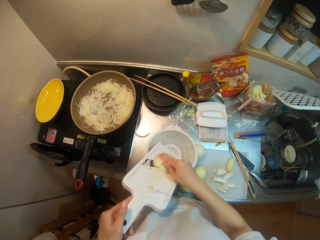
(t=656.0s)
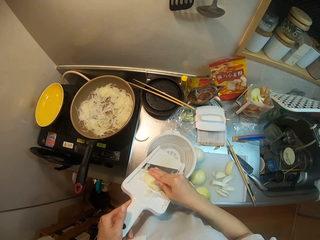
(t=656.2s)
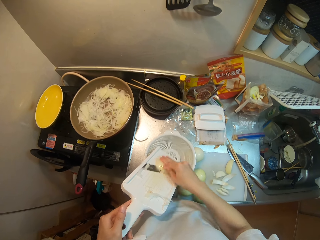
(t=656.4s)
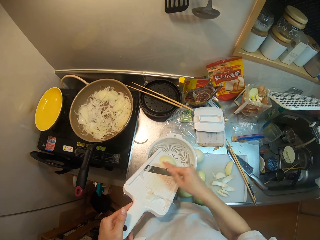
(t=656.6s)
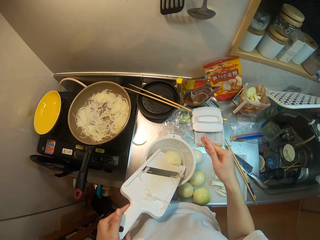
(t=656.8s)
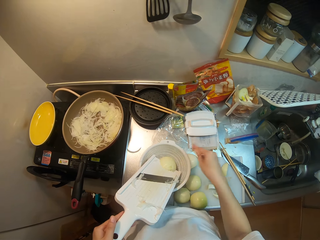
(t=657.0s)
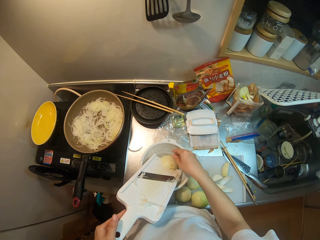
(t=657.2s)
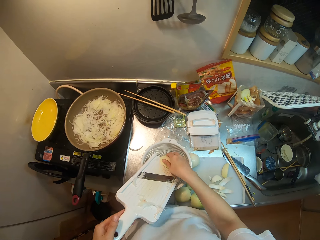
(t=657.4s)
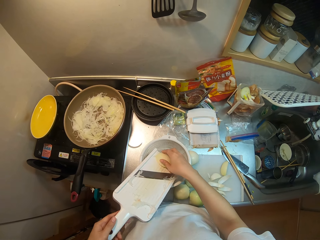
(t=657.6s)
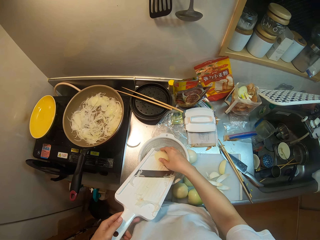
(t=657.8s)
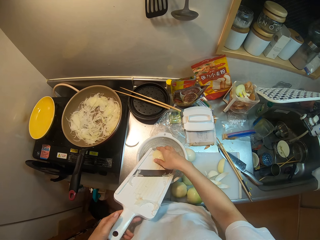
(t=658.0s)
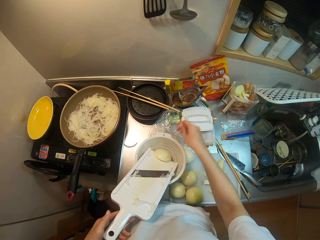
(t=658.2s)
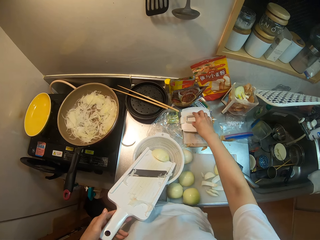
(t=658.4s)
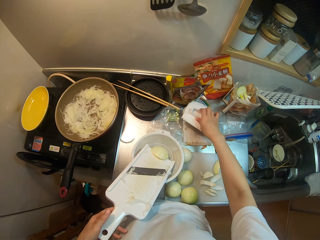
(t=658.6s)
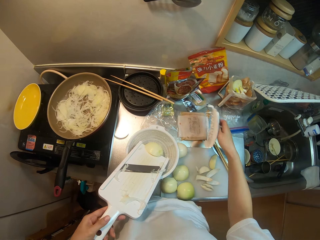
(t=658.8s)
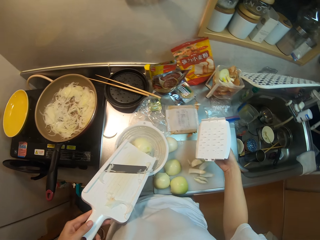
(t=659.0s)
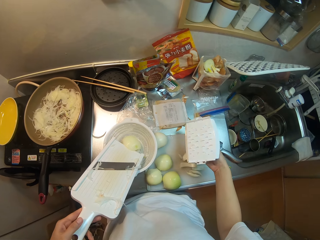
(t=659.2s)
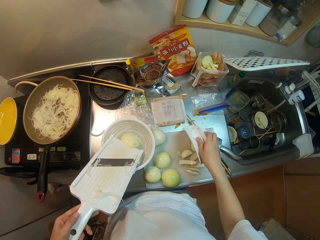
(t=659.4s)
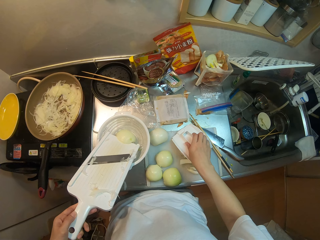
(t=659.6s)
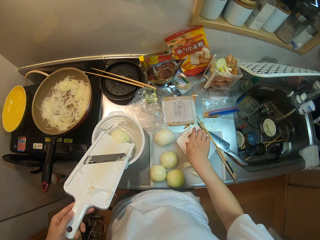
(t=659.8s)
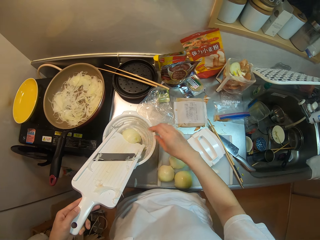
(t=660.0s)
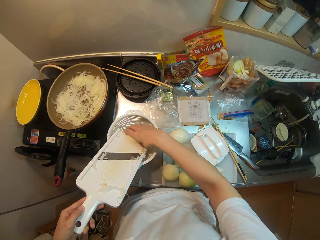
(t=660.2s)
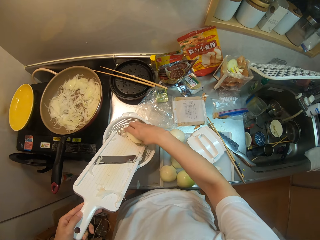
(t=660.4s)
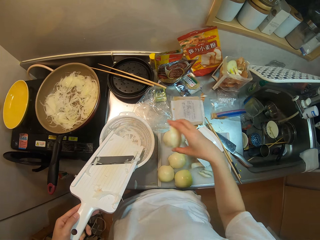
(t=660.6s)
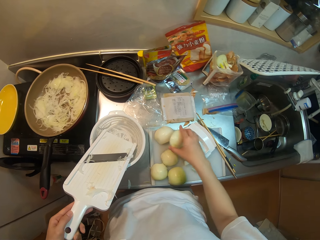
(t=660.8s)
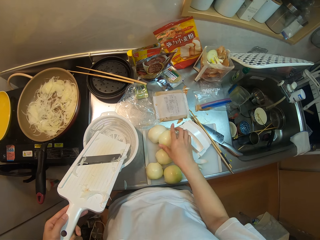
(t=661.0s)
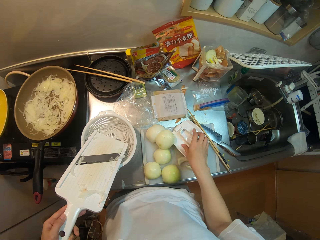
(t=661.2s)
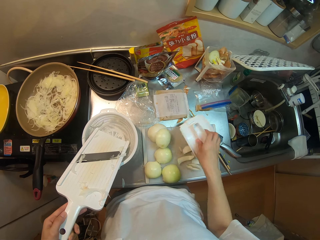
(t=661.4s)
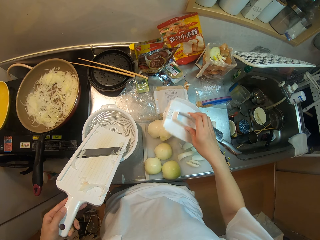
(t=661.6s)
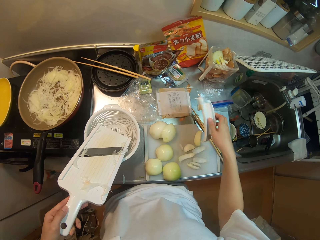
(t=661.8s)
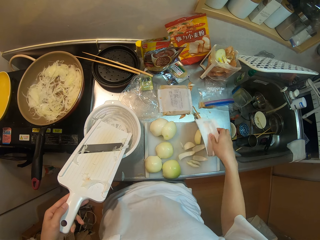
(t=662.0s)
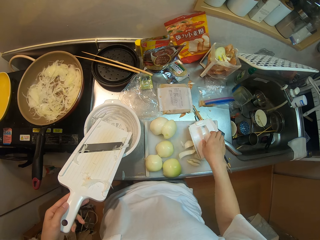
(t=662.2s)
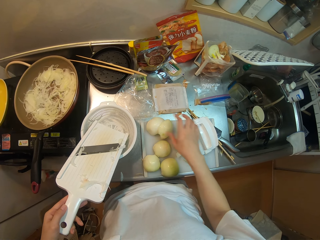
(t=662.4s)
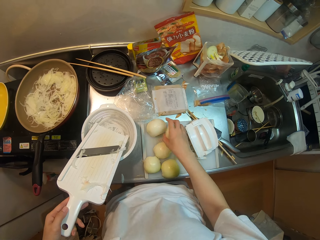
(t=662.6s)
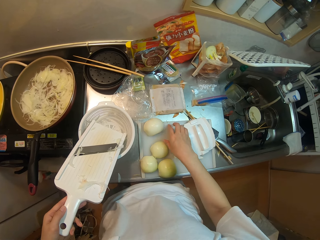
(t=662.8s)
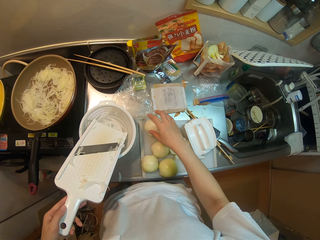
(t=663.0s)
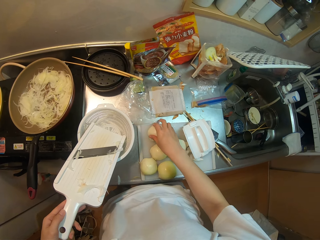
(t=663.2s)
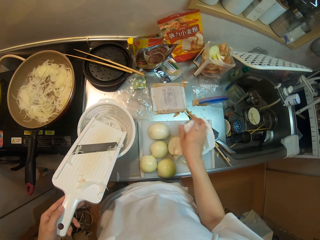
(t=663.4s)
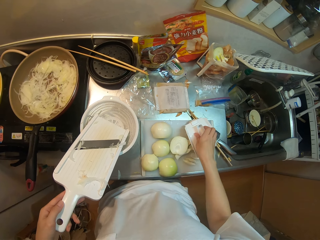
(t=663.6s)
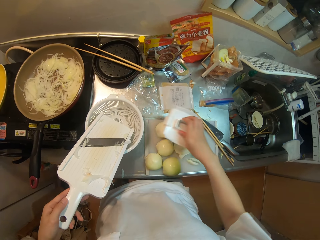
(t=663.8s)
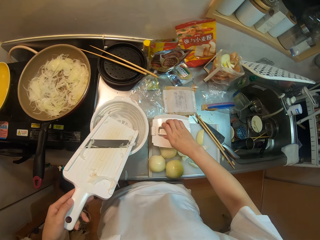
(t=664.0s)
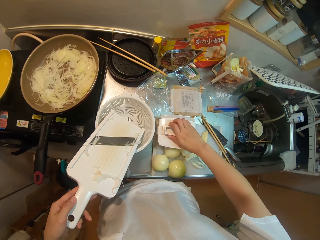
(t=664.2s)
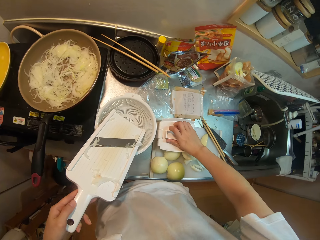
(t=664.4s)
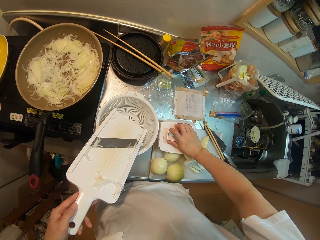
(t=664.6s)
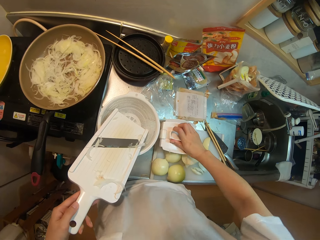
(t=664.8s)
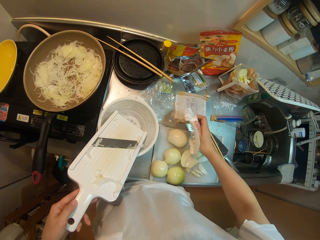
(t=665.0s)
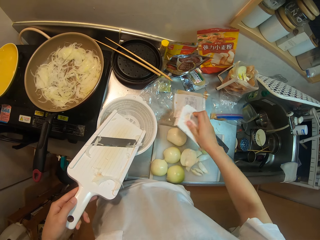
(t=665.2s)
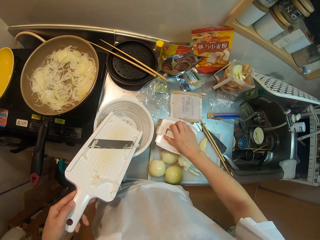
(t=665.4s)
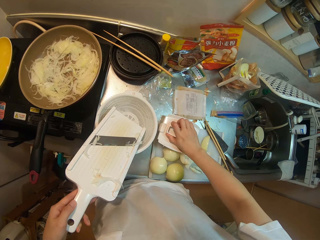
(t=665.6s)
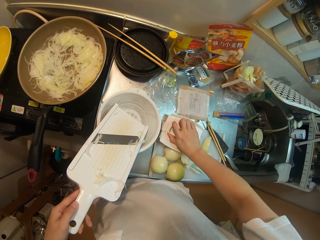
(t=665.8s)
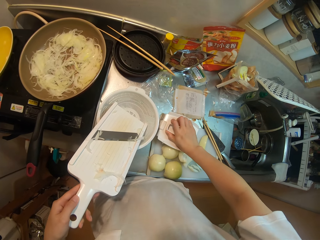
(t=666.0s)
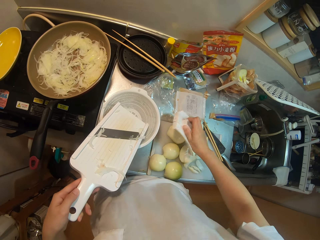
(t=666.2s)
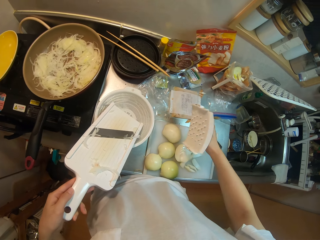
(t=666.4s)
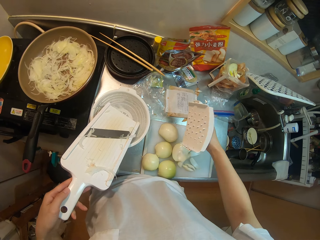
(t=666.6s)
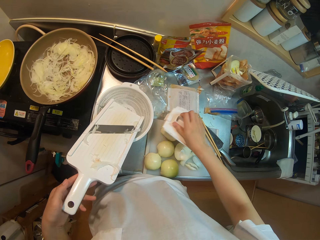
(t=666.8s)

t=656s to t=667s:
The camera wearer picks up the mandolin safety holder. They place the holder down on the countertop. They pick up an onion piece from the basin. They place the piece on other pieces on the countertop. They pick up the mandolin safety holder and place the holder back. They arrange the onion pieces on the countertop. They pick up the mandolin safety holder. They press the onion pieces on the table with the holder.

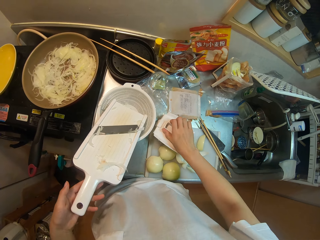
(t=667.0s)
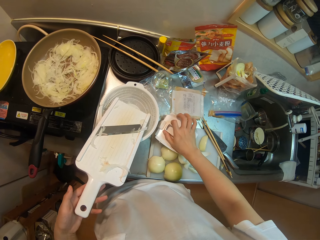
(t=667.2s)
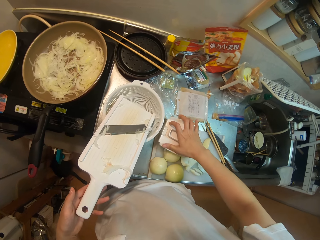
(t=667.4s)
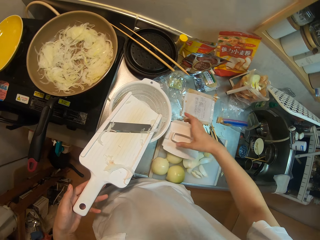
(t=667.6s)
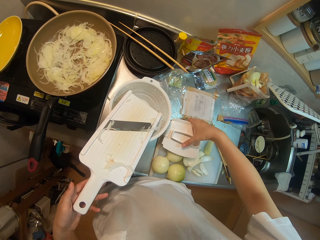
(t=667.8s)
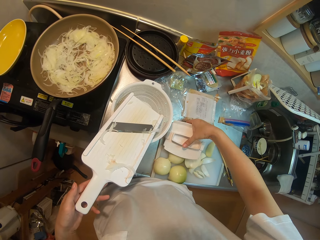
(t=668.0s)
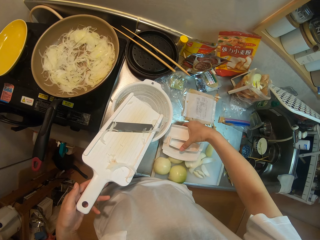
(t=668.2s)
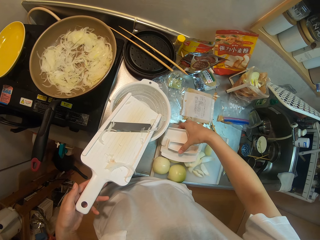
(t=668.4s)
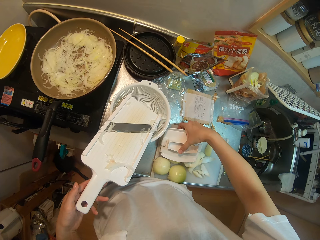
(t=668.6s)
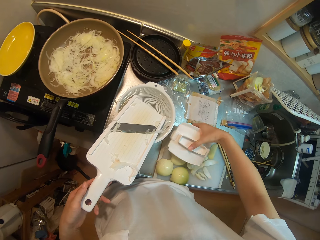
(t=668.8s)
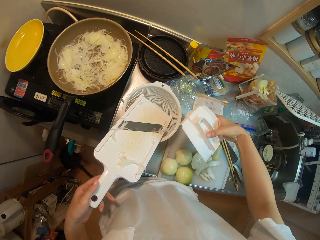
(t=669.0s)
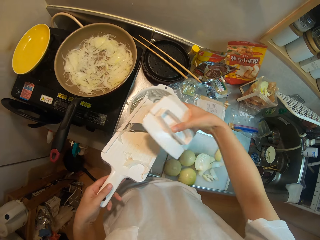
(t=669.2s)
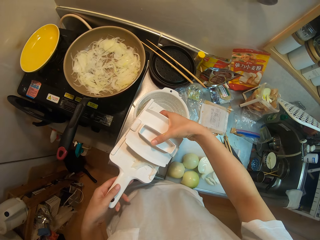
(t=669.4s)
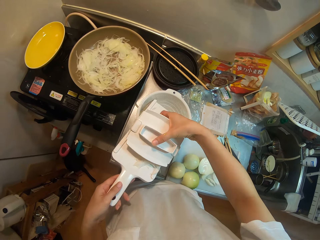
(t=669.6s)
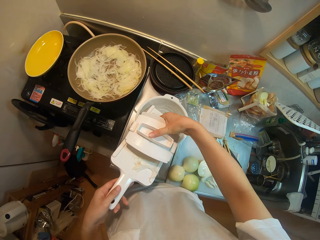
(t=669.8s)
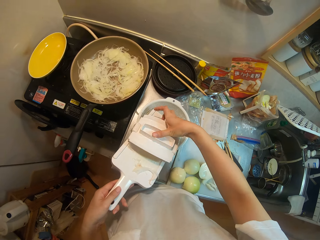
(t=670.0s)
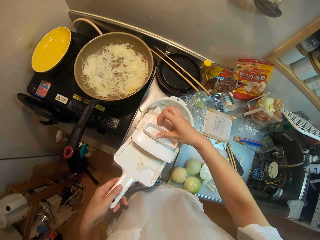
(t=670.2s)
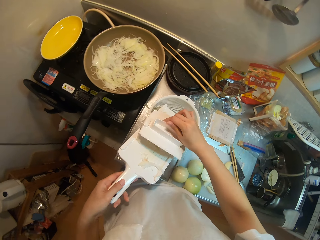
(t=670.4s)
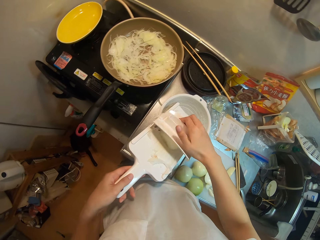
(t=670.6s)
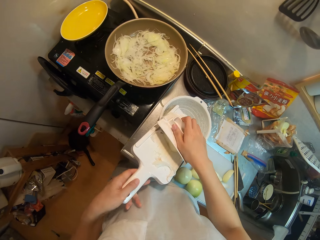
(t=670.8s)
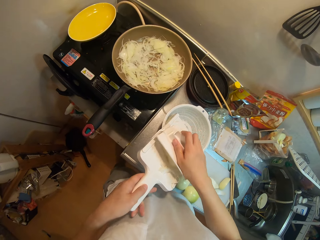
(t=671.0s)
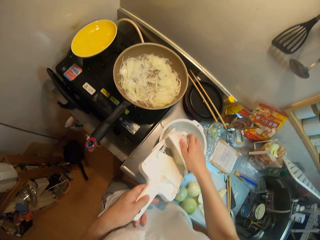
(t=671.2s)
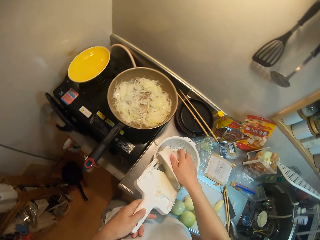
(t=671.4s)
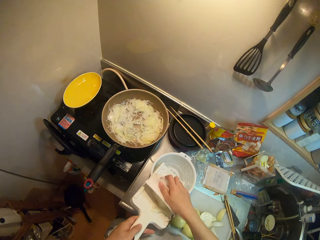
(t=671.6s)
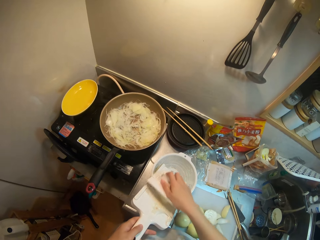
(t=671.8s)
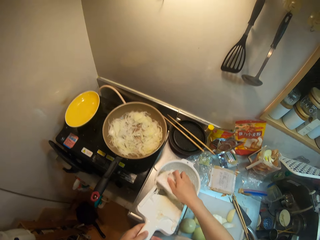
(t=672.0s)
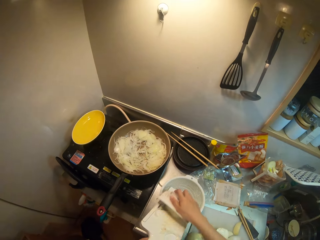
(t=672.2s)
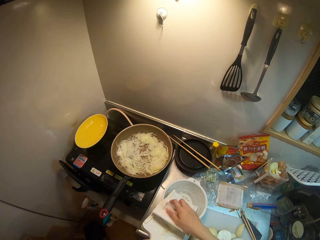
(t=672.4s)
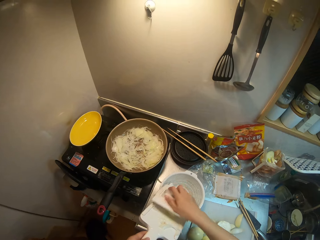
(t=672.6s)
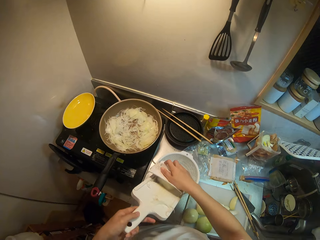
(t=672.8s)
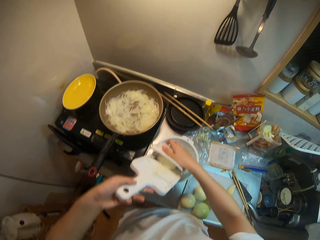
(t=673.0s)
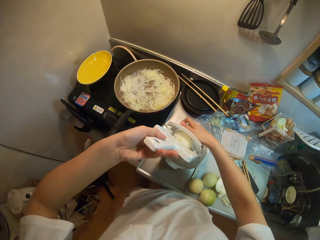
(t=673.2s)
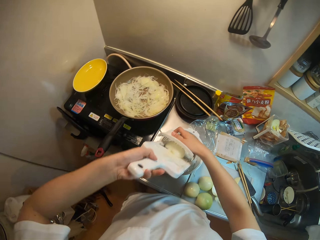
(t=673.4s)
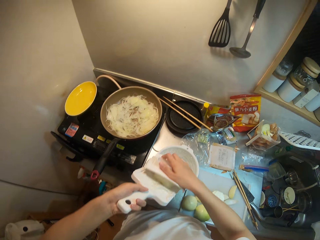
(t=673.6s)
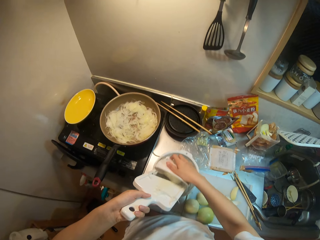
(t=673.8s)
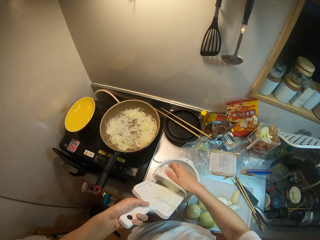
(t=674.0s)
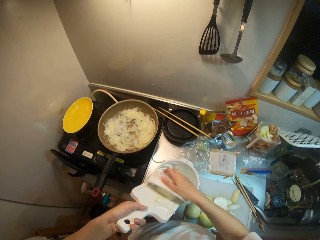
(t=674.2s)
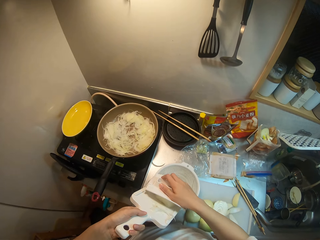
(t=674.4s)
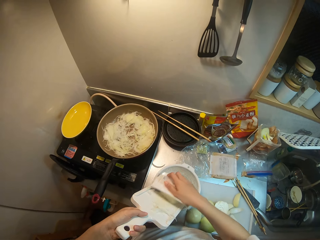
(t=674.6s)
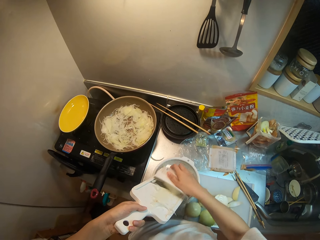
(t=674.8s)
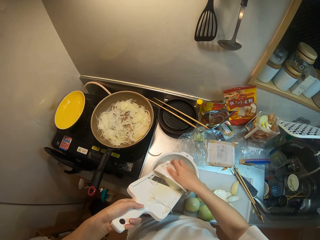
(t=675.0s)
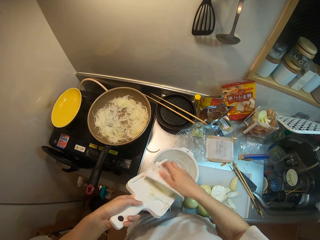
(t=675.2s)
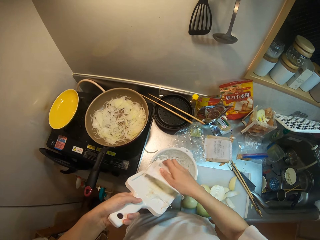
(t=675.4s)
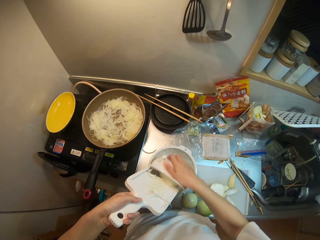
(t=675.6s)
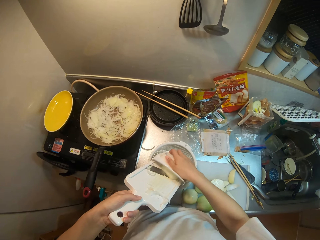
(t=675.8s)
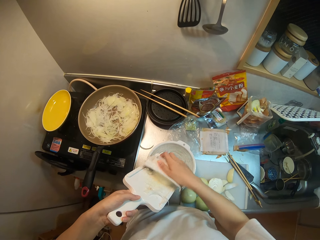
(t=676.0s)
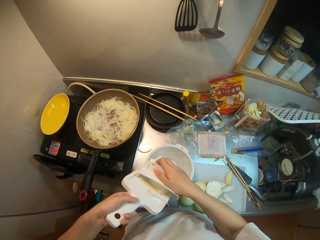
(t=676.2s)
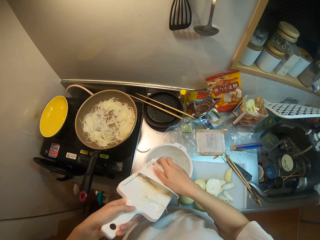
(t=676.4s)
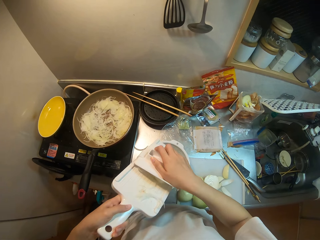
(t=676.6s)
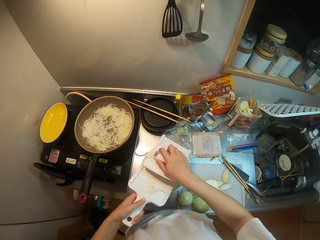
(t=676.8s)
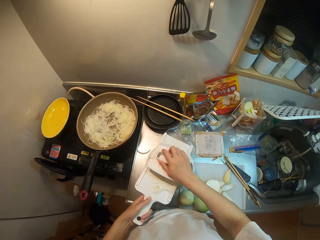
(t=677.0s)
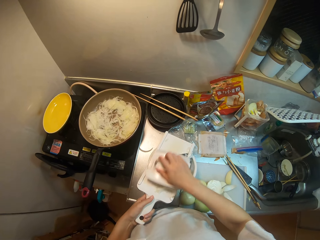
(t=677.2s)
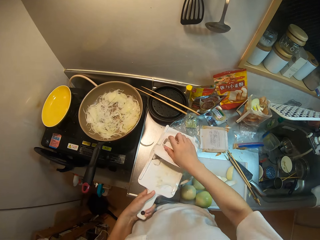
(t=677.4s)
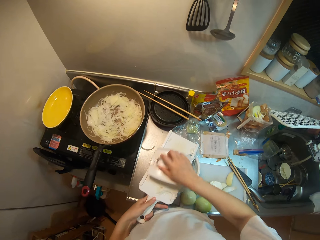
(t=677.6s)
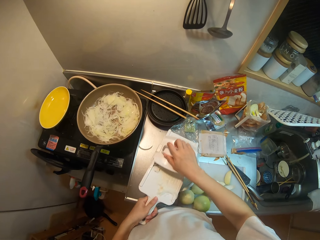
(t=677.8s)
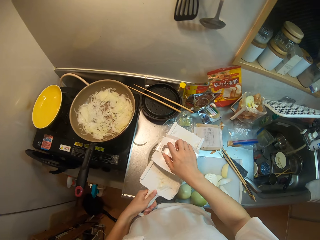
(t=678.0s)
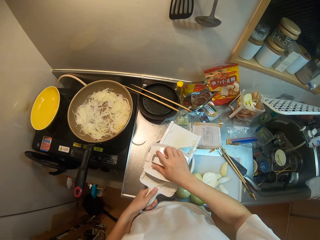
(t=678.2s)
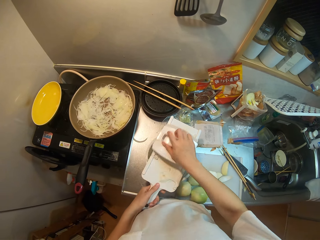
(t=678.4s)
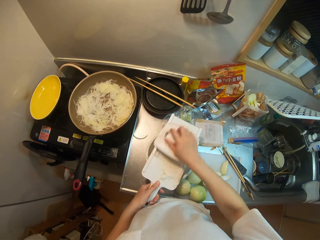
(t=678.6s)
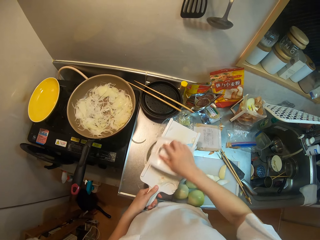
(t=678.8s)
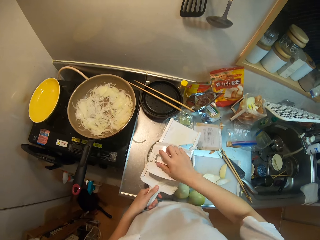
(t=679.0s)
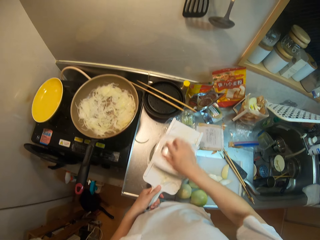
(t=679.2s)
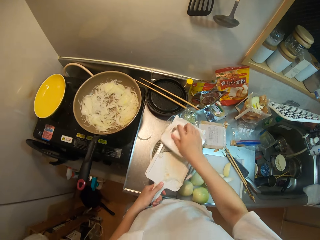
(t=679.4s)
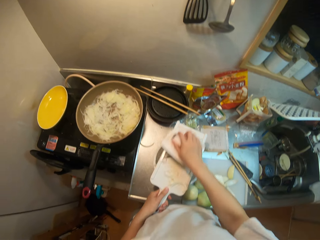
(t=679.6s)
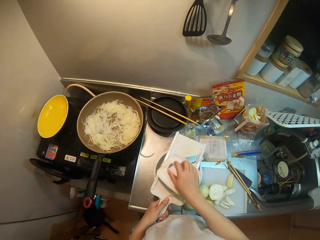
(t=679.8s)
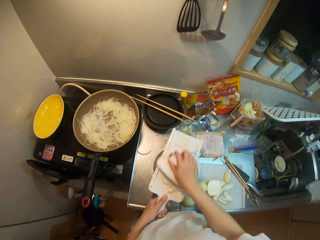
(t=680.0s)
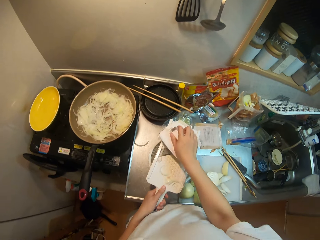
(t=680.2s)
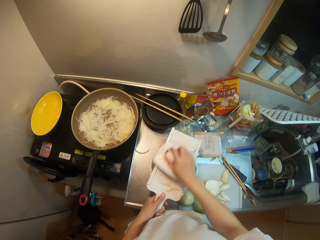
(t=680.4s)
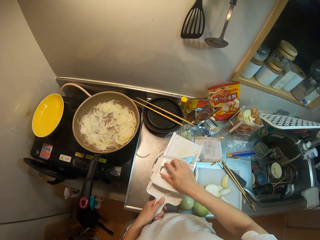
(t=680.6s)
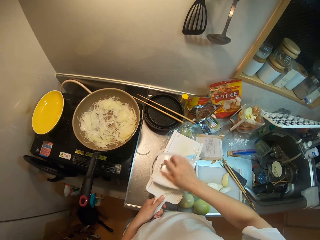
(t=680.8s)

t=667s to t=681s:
The camera wearer lifts the onion pieces together with the mandolin holder. They place them on the vegetable slicer in the basin. They slice the onions.
